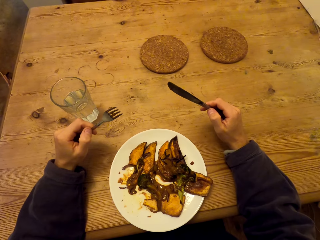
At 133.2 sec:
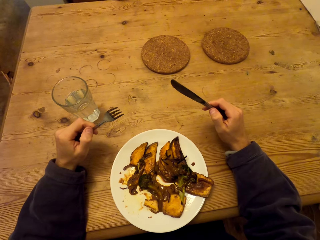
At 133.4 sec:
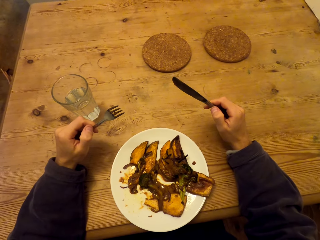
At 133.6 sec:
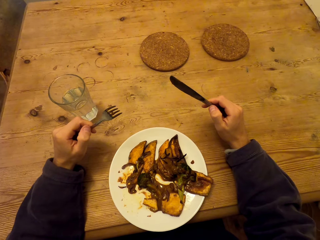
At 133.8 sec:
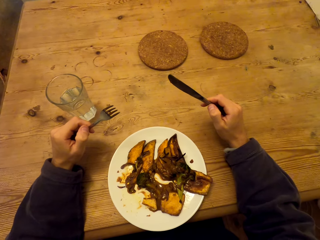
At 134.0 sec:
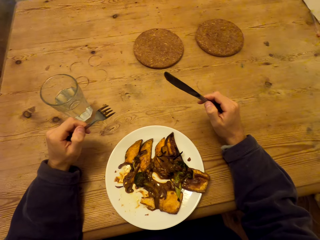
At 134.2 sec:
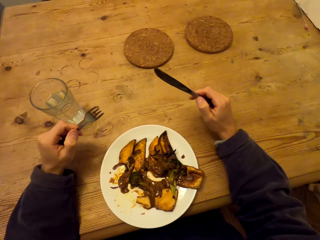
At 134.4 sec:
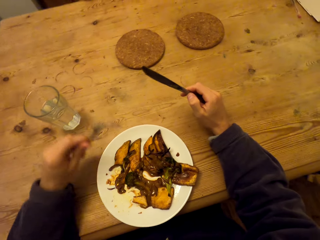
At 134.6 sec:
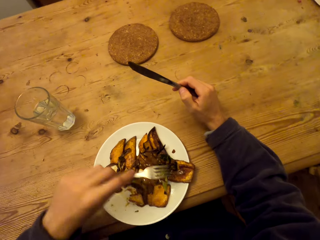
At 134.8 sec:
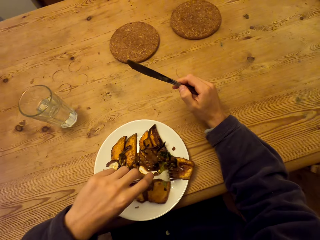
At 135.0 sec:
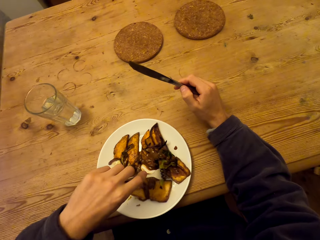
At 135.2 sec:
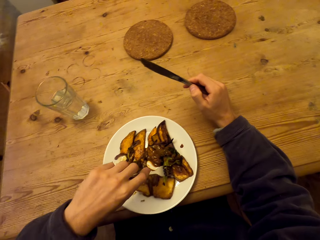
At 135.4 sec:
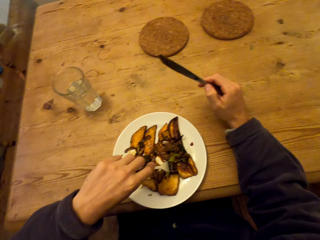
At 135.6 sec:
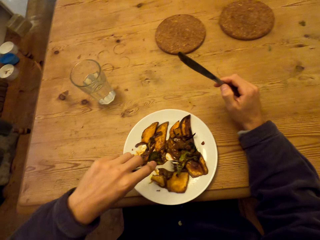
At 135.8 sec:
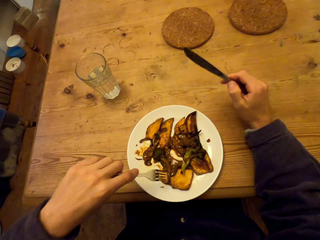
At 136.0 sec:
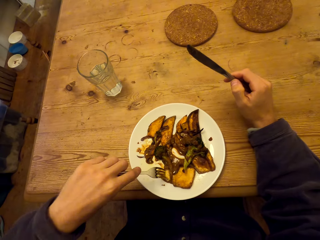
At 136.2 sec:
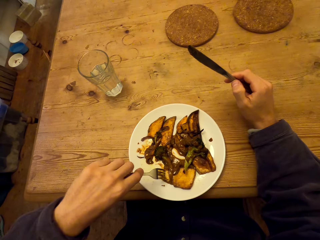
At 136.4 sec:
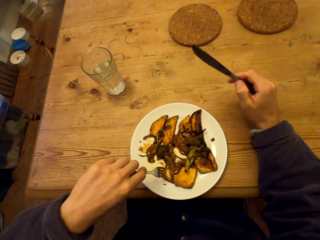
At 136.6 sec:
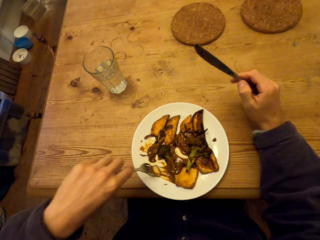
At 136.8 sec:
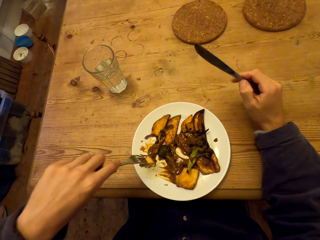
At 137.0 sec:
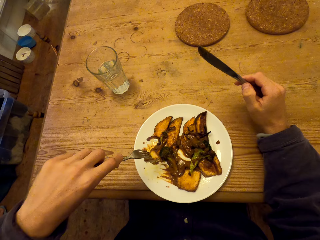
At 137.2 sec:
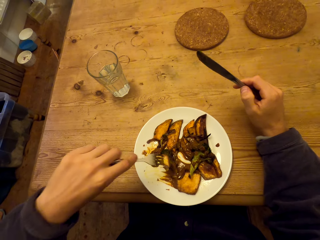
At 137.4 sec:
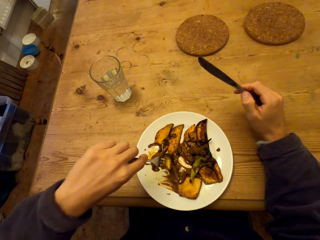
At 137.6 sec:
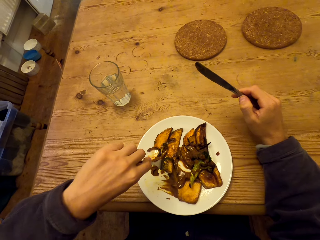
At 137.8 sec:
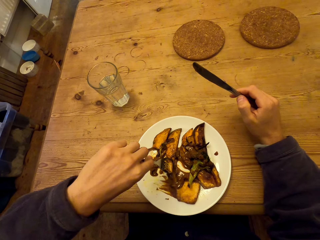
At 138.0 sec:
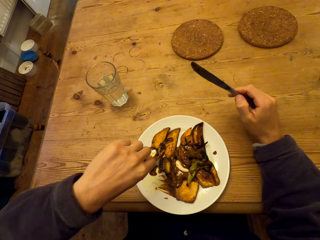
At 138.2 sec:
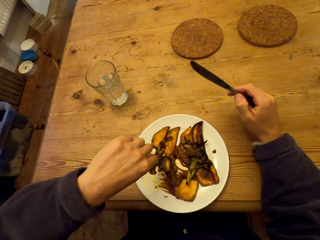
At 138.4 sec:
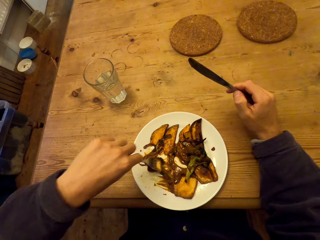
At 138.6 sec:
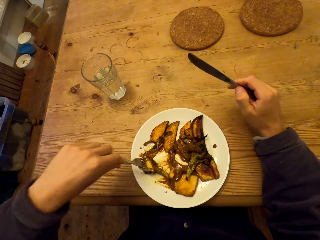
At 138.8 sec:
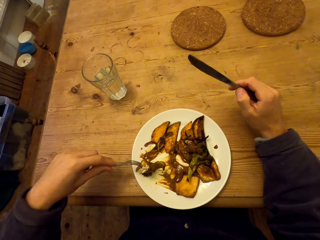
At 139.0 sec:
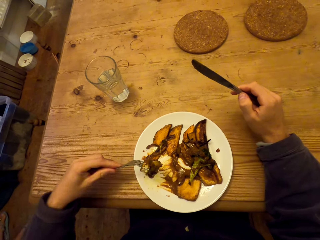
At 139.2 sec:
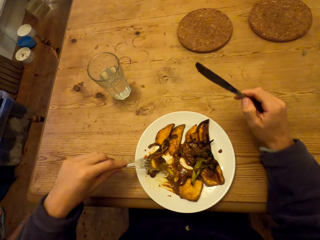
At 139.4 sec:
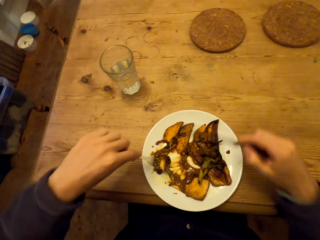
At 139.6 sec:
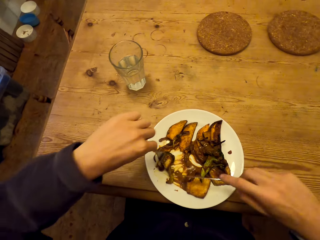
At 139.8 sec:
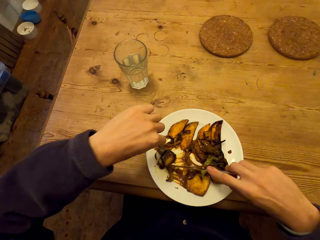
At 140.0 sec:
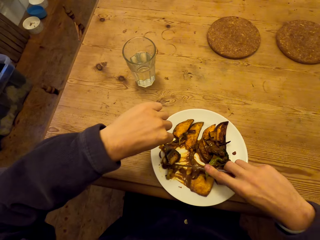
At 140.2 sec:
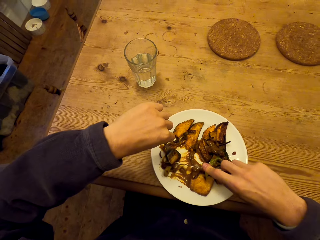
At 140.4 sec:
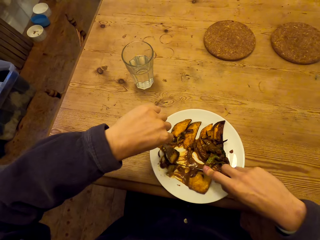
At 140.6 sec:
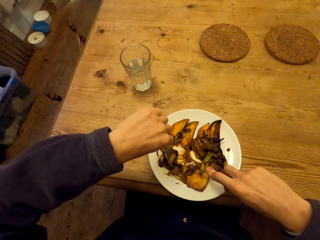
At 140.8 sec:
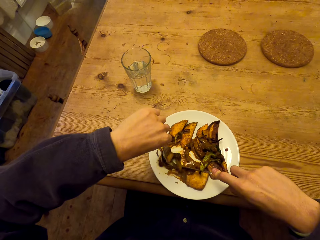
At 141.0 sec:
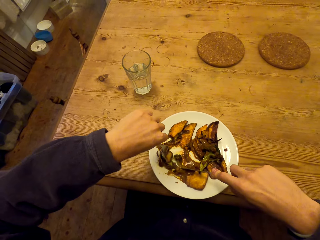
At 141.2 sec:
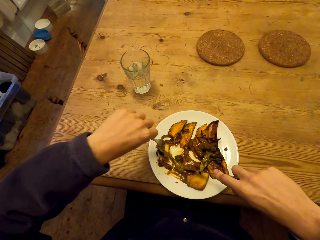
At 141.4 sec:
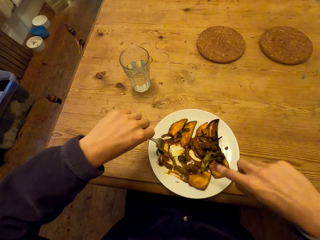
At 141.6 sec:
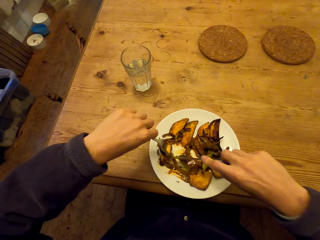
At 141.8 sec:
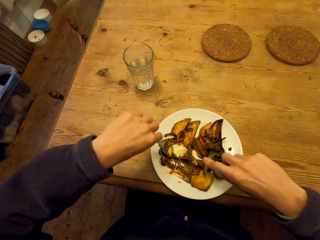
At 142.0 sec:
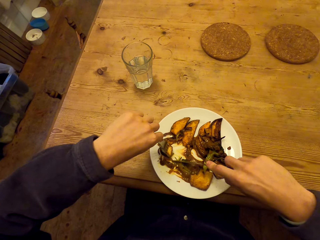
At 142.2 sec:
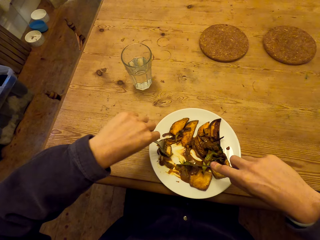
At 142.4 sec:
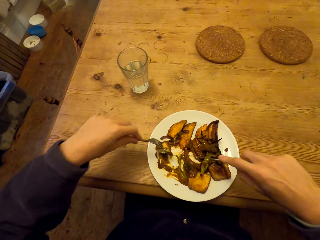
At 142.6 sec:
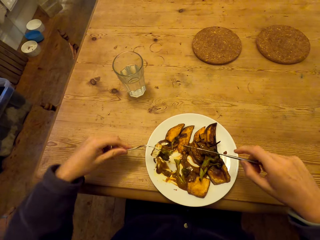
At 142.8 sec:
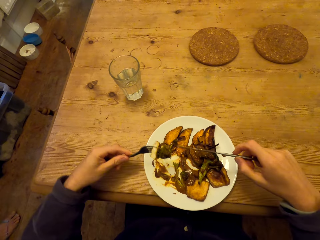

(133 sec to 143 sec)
The camera wearer picks up food. They scoop the food.

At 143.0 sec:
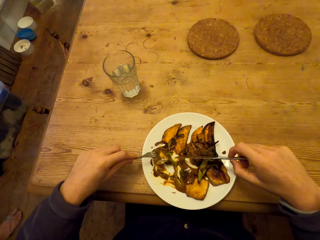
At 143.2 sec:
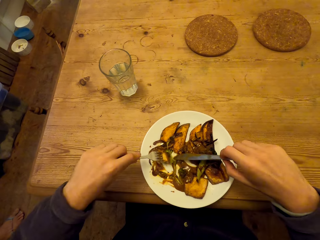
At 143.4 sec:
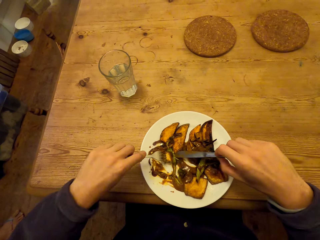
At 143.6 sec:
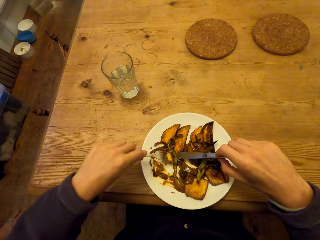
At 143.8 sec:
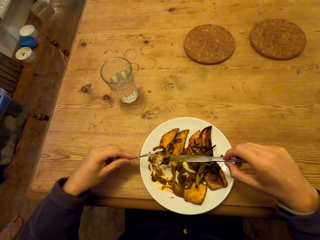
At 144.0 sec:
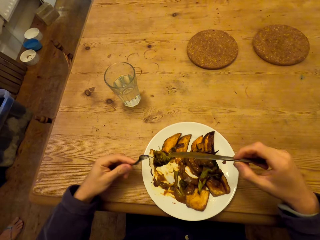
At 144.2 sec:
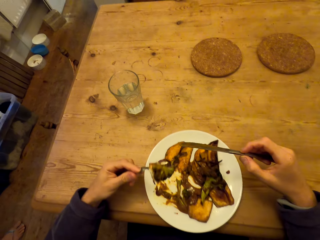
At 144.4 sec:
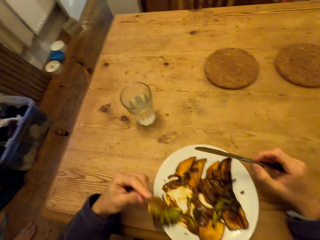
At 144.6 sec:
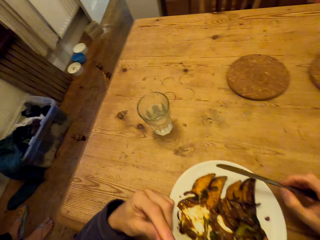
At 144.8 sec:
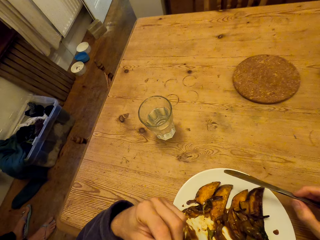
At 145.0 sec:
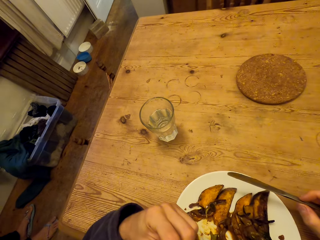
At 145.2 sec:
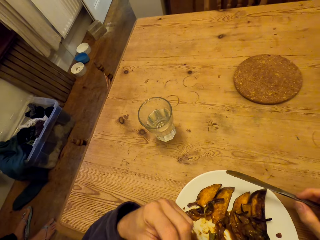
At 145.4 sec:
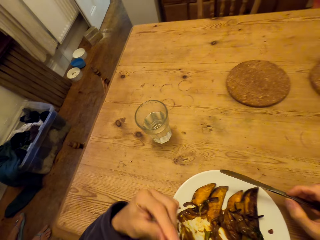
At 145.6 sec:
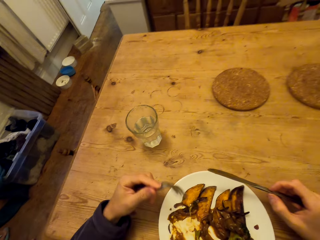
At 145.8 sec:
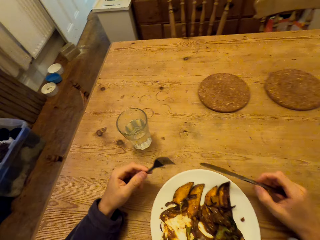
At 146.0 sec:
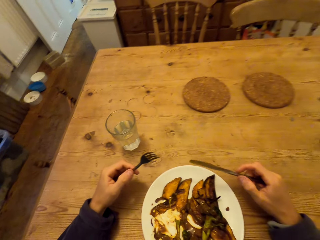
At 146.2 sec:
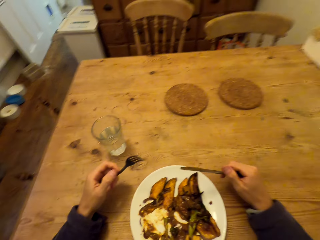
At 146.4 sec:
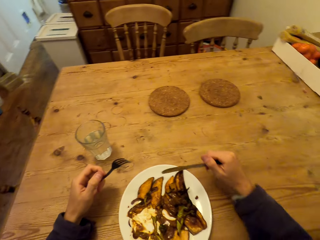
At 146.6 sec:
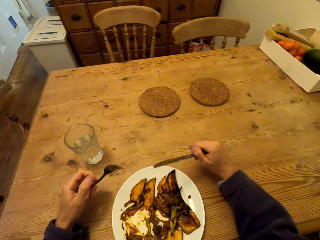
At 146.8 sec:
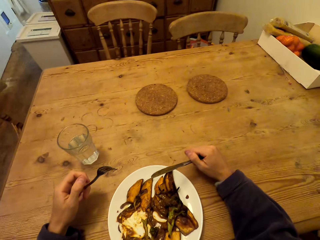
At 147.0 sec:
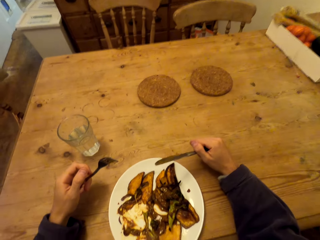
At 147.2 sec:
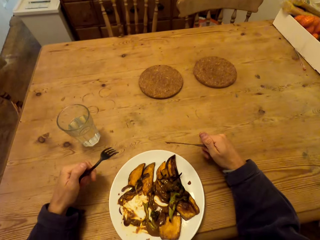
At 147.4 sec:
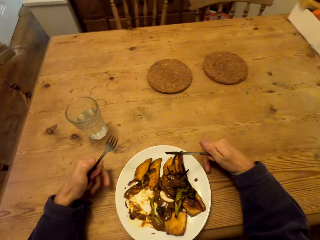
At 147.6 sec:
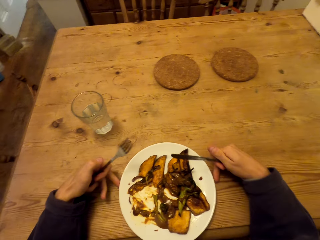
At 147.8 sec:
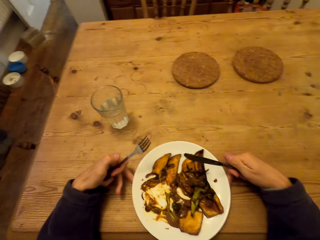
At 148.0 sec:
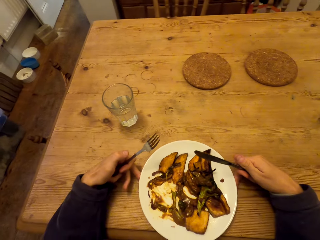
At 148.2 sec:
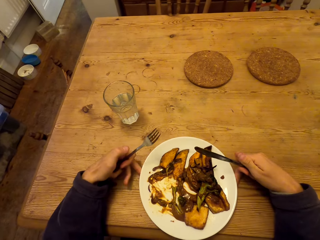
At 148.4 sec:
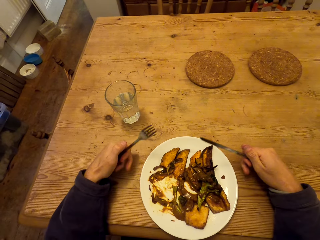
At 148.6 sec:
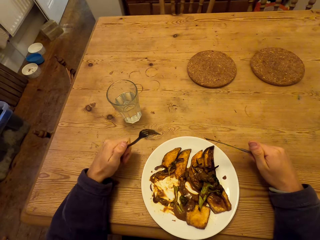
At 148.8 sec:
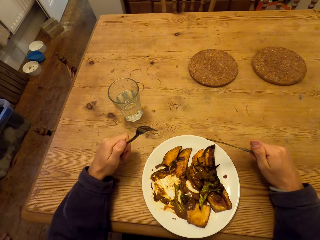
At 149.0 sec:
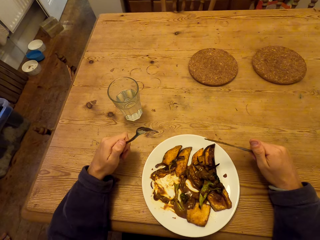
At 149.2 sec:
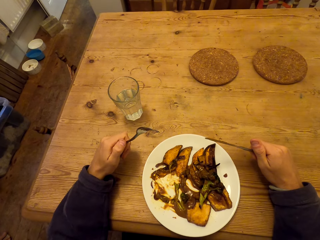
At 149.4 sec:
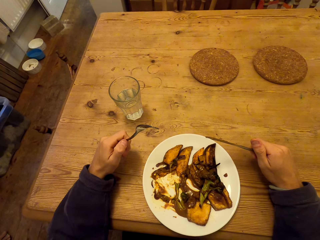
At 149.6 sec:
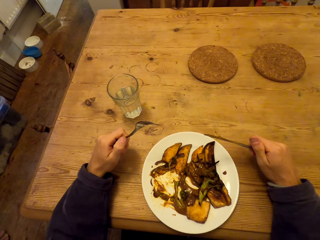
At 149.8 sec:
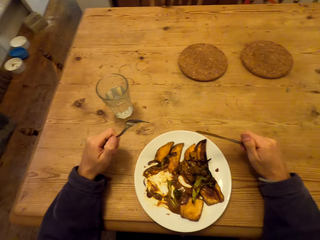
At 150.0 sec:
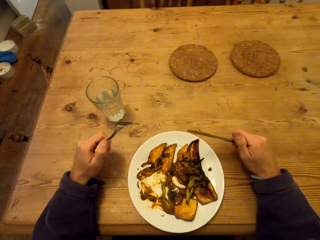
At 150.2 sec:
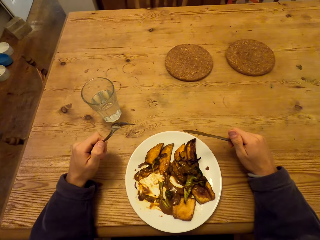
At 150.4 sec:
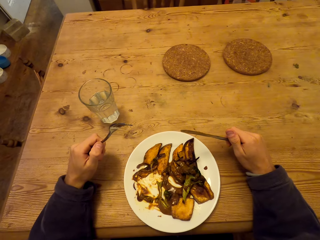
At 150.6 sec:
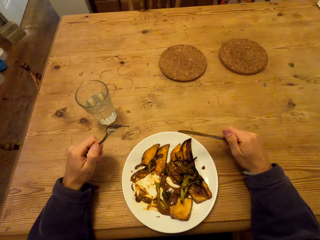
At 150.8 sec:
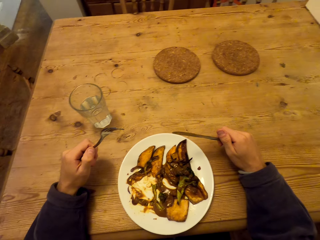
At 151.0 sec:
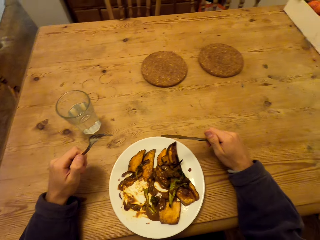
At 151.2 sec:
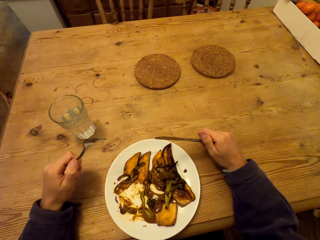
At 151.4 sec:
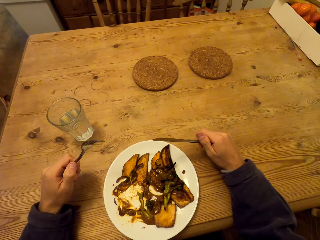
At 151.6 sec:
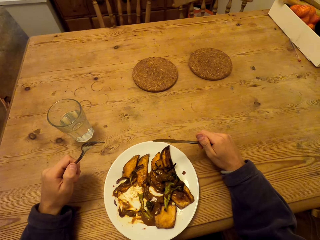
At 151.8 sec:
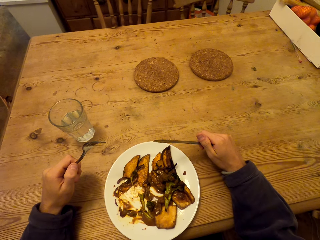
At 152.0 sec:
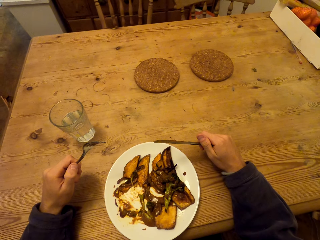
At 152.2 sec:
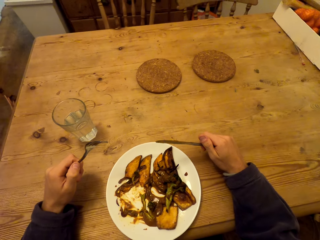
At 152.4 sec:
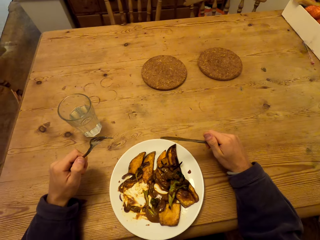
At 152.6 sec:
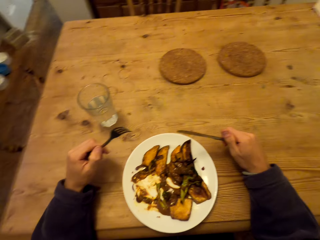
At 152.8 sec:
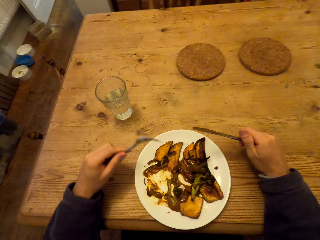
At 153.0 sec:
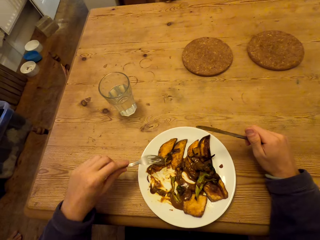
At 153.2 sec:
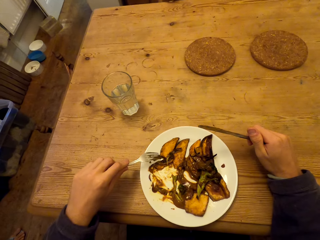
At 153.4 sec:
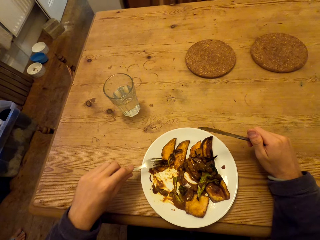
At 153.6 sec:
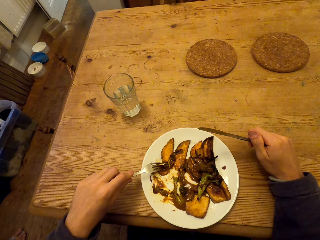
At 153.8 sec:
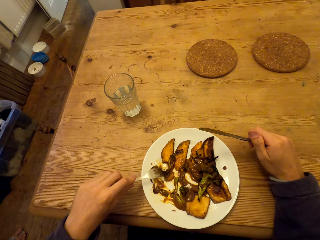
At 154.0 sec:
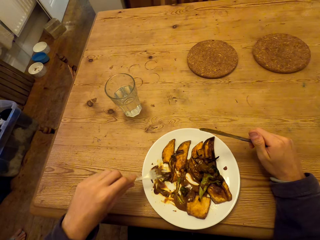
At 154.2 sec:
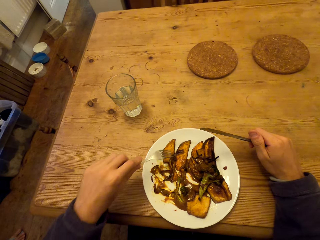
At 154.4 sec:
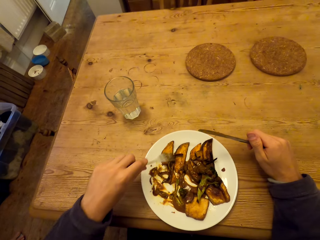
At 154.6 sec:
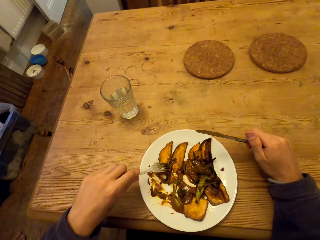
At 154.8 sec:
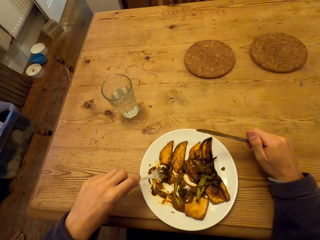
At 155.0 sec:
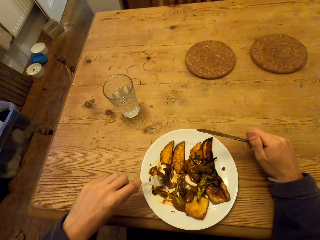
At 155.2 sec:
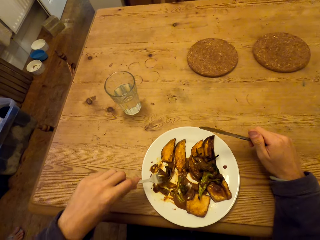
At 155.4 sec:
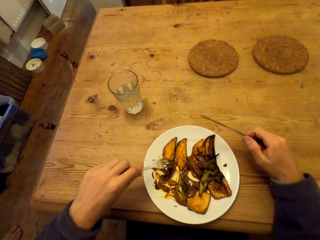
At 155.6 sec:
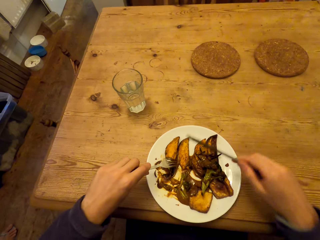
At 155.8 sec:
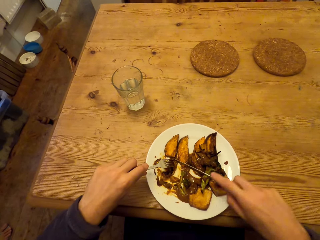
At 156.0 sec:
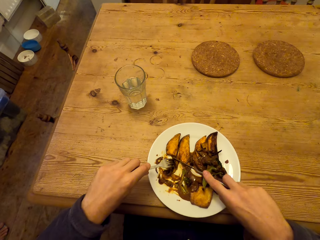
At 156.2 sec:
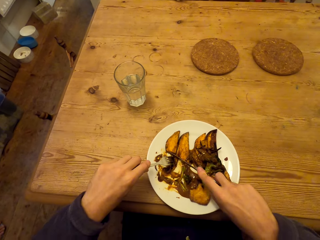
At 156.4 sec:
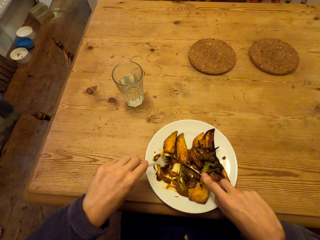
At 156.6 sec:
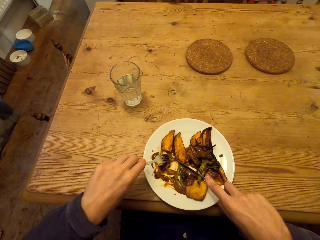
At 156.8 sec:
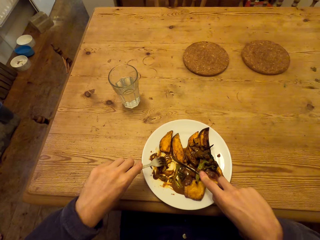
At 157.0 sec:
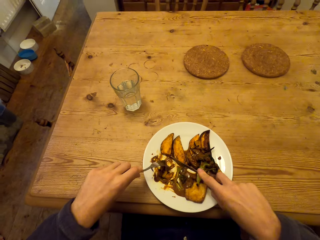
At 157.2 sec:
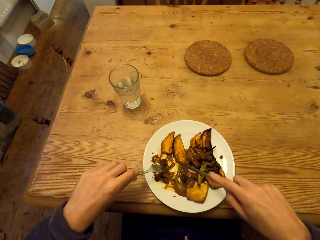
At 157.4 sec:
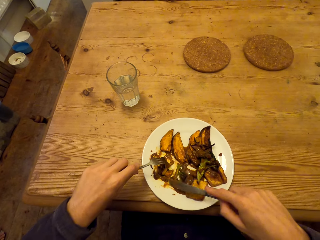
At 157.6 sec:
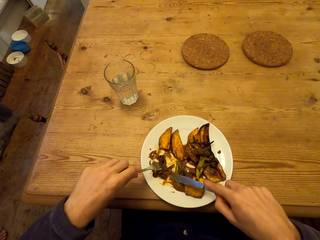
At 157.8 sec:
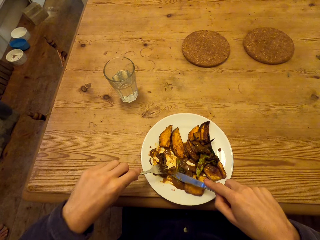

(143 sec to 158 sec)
The camera wearer eats food. They arrange the food.
